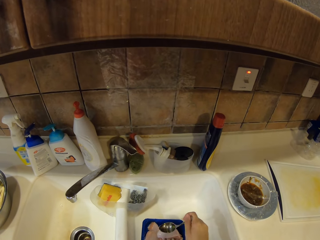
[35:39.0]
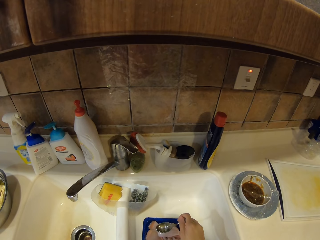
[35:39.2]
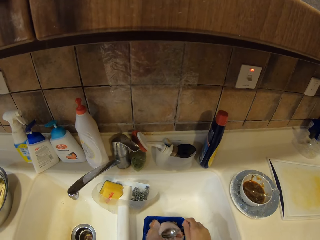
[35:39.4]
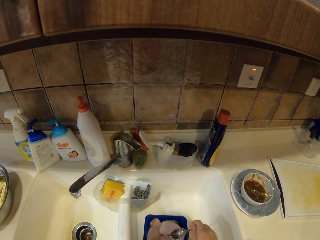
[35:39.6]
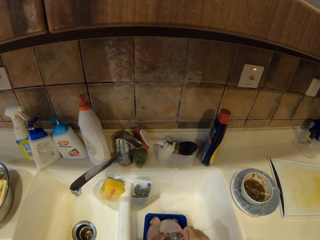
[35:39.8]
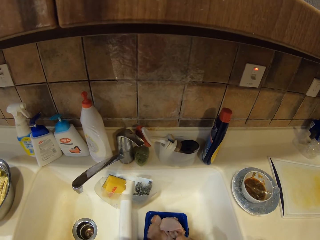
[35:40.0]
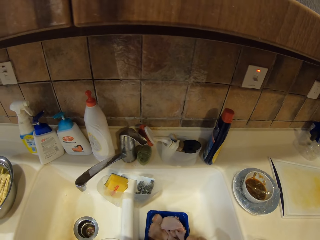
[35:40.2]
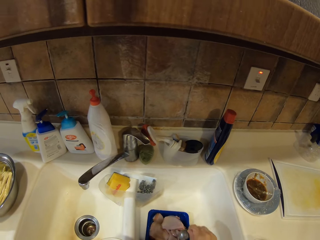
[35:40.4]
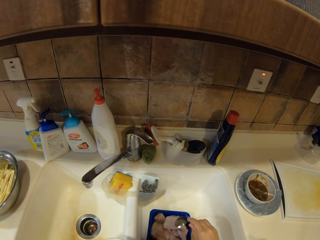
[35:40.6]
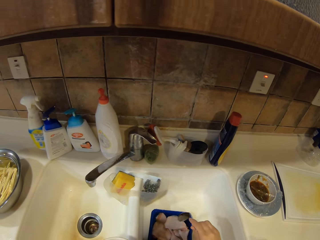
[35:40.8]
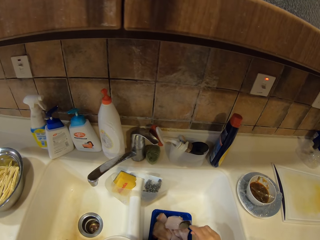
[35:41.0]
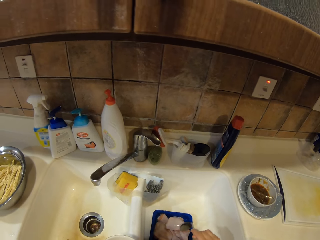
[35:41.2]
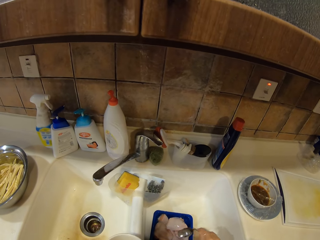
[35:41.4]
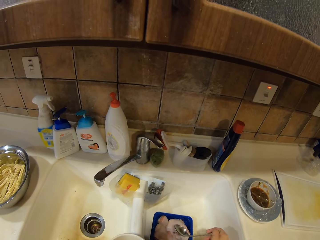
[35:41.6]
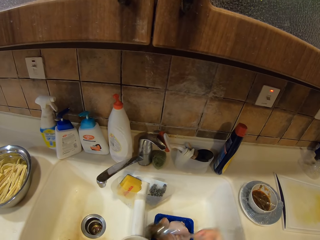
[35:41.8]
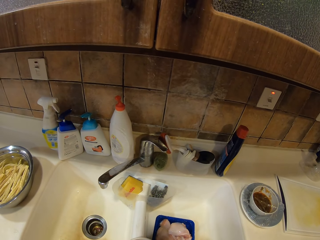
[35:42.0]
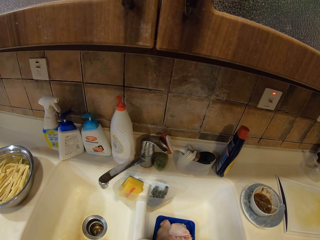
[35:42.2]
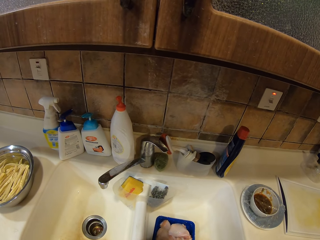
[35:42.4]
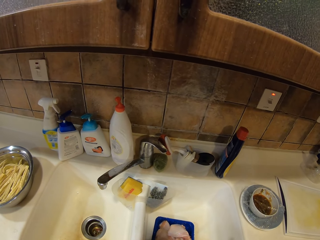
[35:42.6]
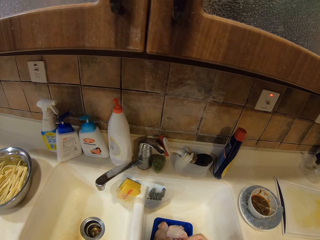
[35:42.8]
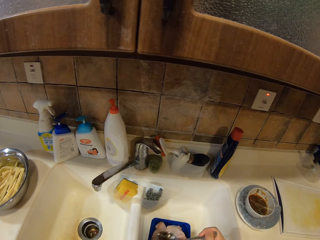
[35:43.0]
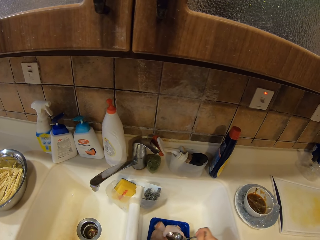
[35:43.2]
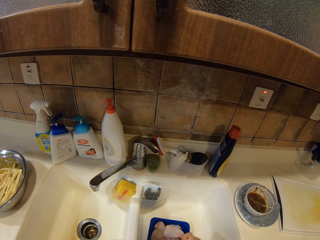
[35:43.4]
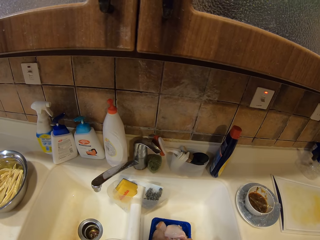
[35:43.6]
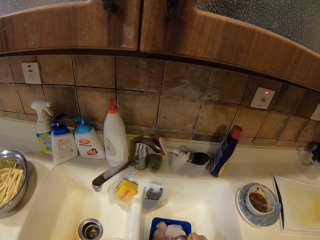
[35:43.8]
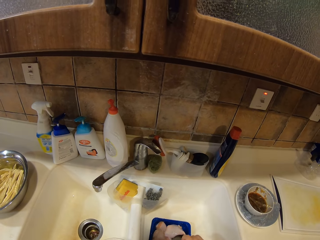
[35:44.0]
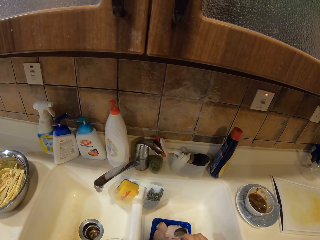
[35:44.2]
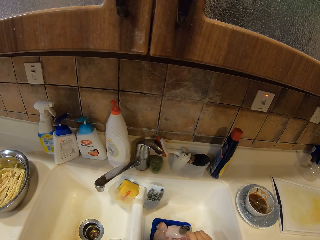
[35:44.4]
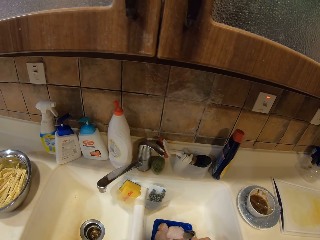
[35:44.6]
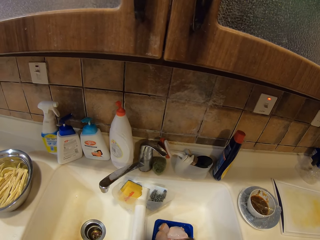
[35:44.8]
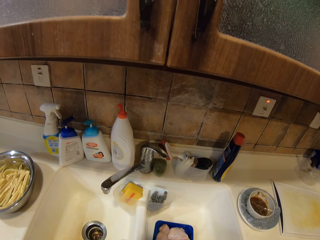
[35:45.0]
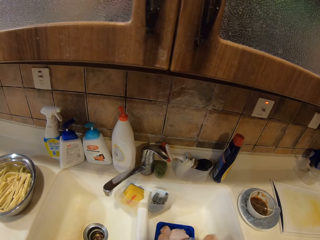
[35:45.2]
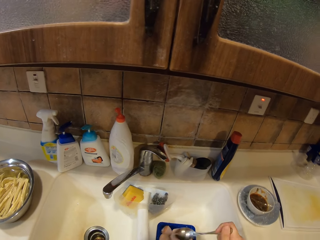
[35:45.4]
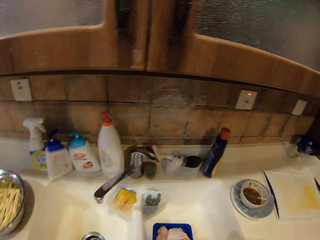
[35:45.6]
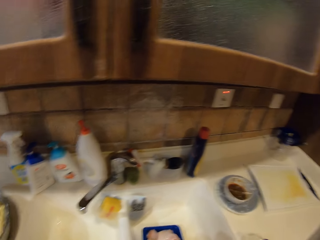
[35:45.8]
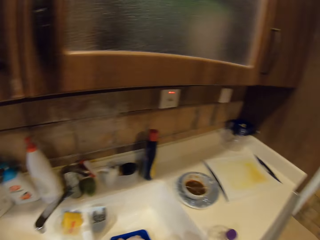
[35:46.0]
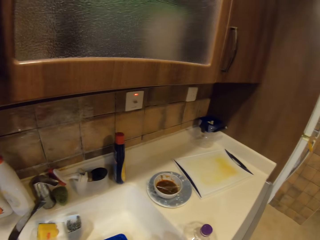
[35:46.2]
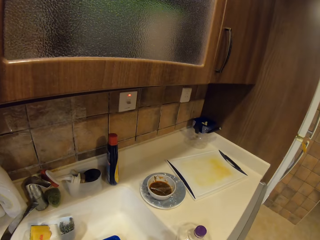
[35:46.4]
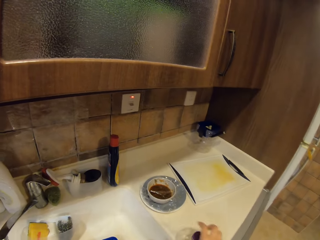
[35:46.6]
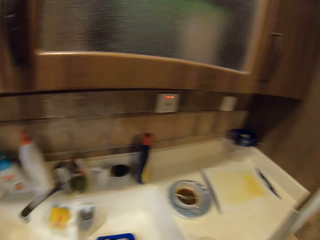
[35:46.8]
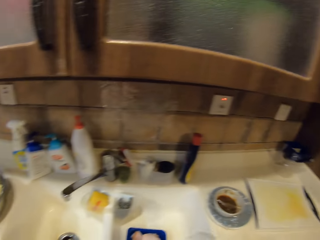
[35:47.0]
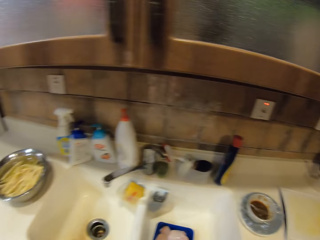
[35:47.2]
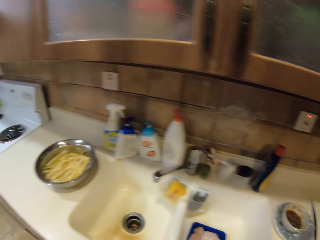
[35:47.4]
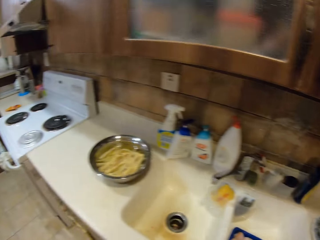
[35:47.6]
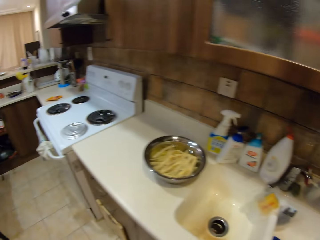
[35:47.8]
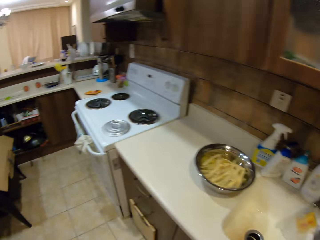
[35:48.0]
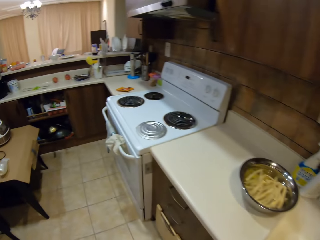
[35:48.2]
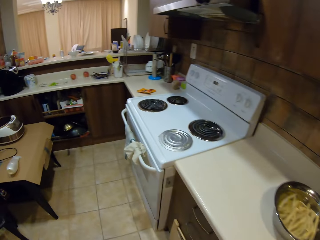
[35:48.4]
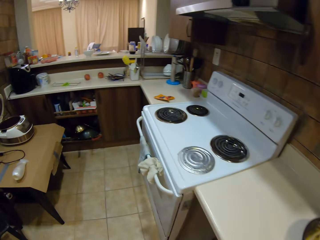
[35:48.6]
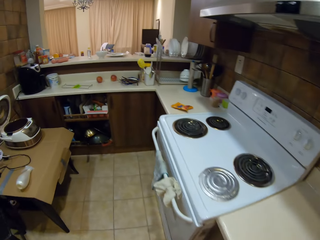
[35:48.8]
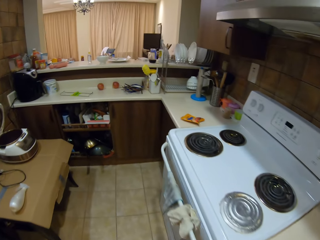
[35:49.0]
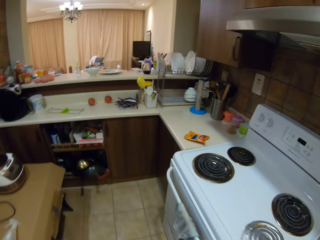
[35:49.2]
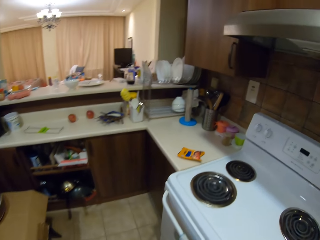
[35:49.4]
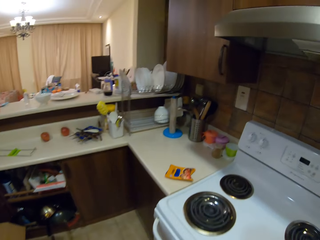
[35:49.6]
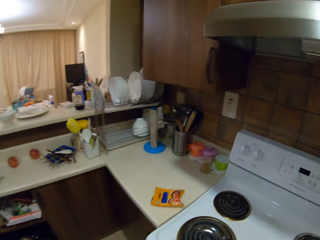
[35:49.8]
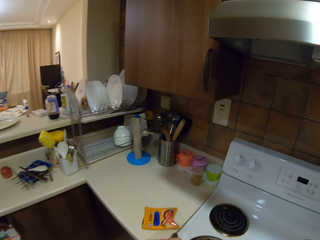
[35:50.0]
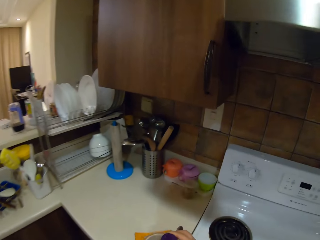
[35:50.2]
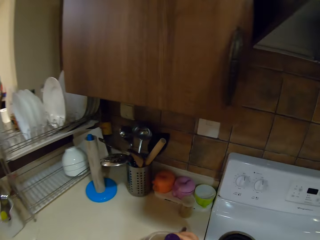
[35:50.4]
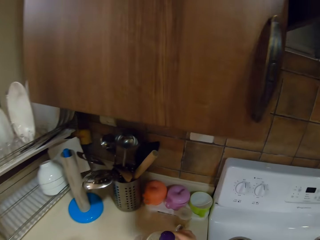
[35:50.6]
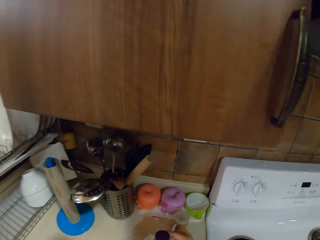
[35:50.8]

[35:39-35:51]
The camera wearer pours oil in the chicken pieces with a spoon. They sprinkle something on the kitchen. They pick up the container lid. They cover the container. They walk.

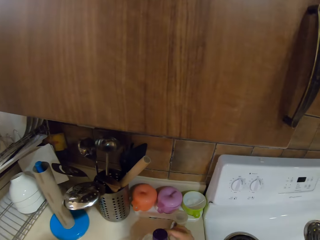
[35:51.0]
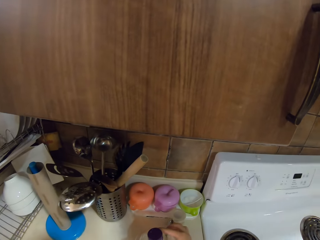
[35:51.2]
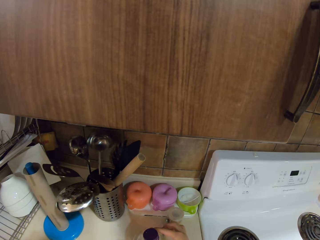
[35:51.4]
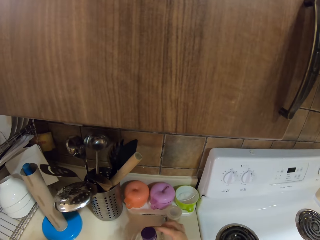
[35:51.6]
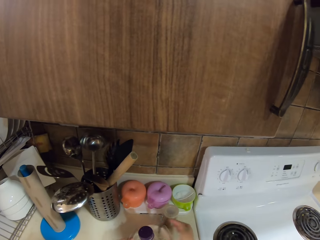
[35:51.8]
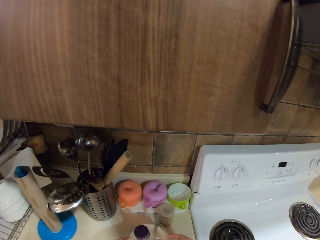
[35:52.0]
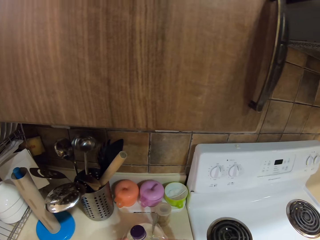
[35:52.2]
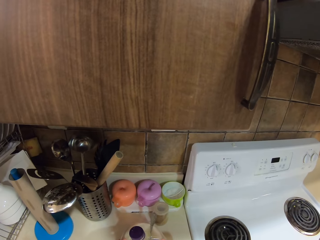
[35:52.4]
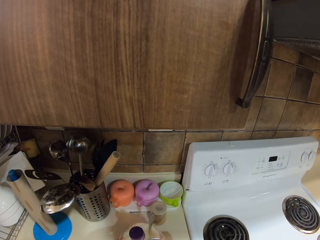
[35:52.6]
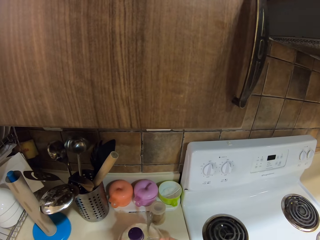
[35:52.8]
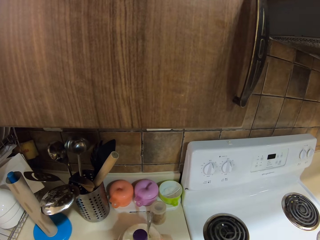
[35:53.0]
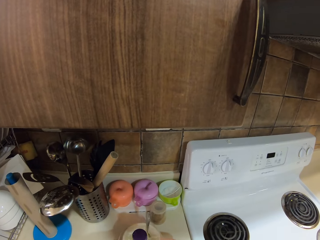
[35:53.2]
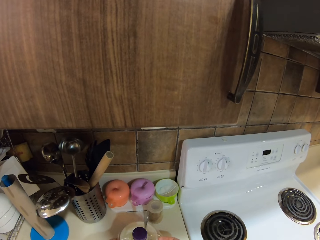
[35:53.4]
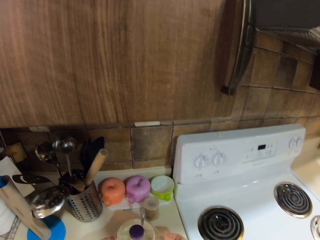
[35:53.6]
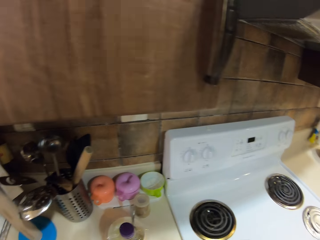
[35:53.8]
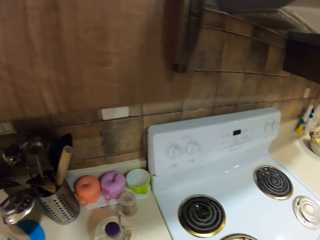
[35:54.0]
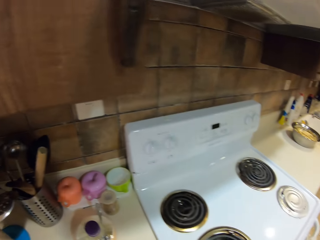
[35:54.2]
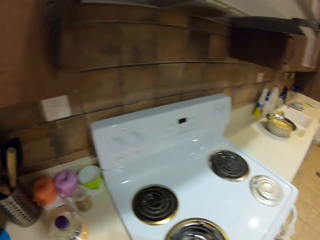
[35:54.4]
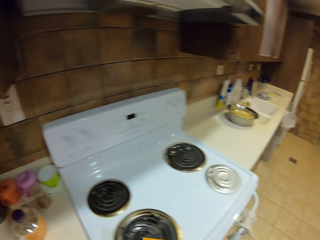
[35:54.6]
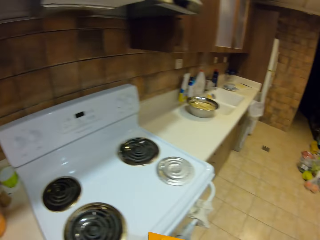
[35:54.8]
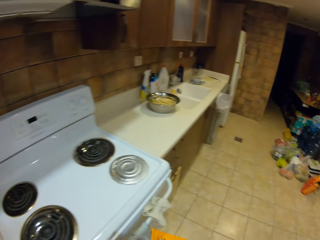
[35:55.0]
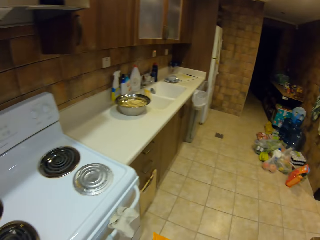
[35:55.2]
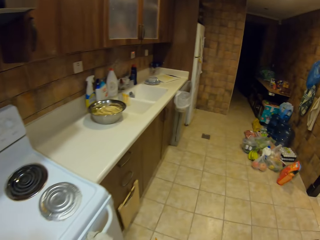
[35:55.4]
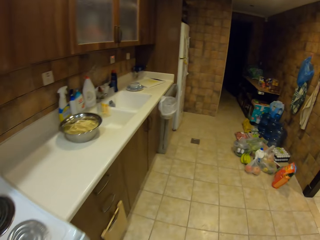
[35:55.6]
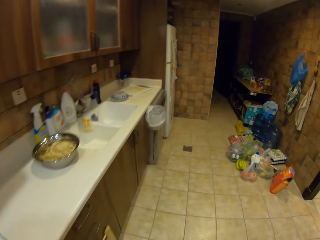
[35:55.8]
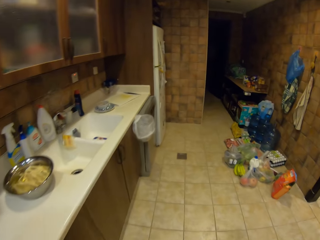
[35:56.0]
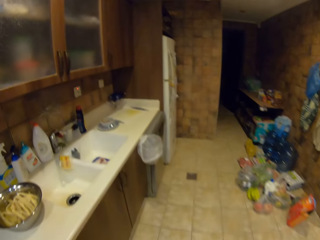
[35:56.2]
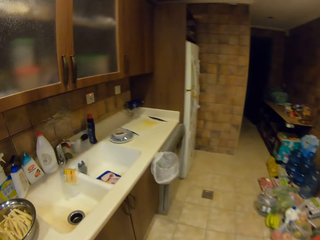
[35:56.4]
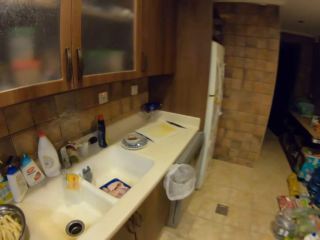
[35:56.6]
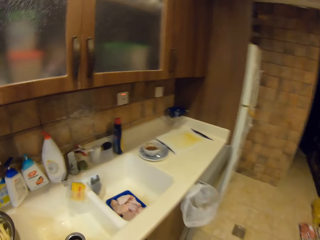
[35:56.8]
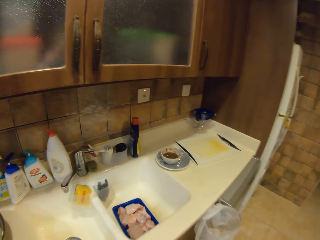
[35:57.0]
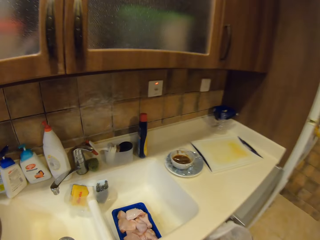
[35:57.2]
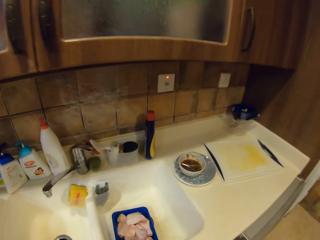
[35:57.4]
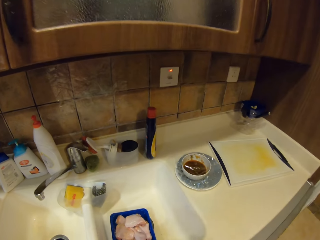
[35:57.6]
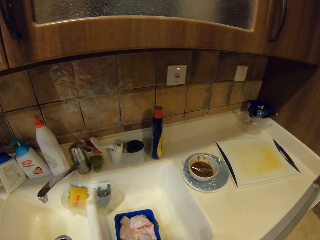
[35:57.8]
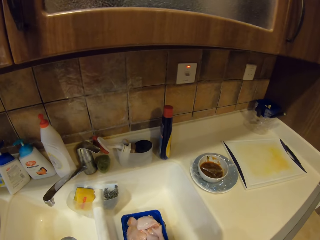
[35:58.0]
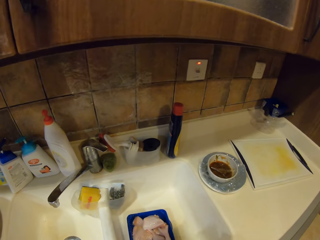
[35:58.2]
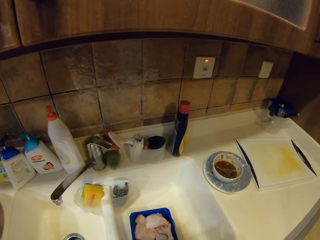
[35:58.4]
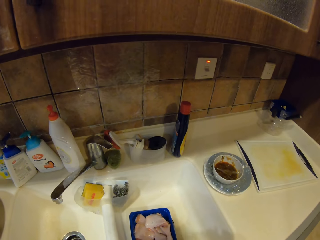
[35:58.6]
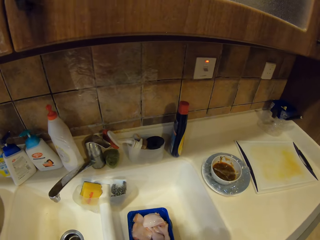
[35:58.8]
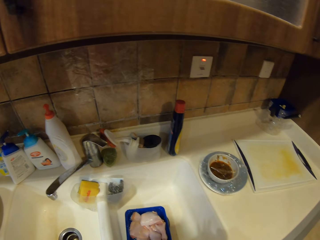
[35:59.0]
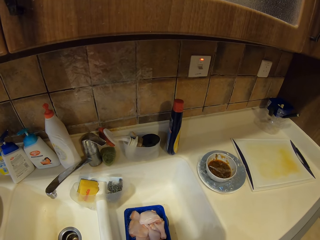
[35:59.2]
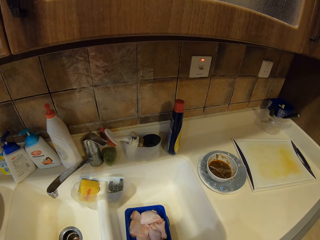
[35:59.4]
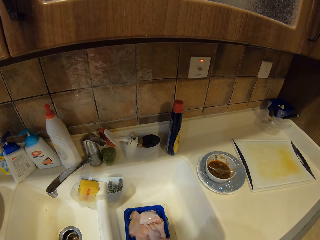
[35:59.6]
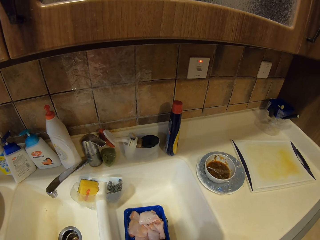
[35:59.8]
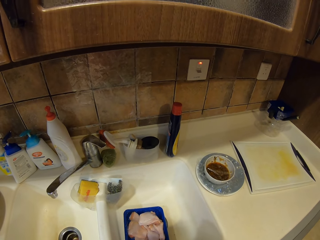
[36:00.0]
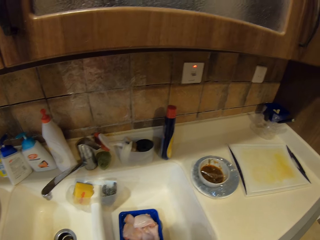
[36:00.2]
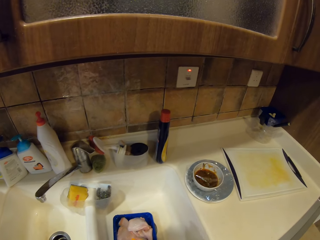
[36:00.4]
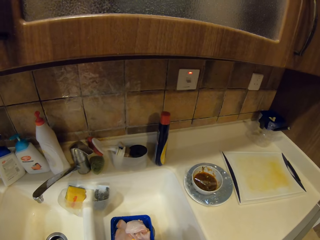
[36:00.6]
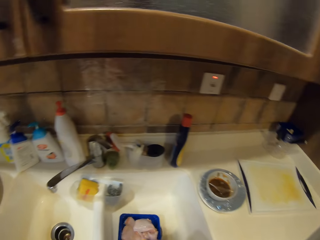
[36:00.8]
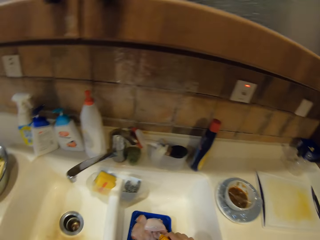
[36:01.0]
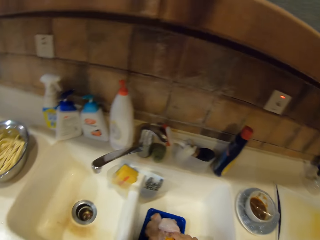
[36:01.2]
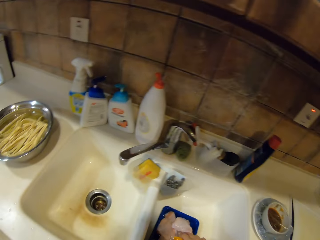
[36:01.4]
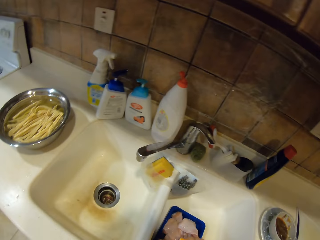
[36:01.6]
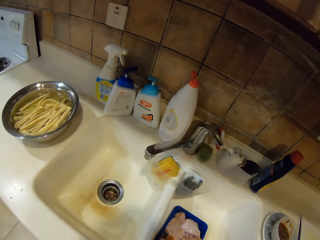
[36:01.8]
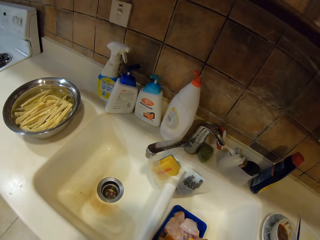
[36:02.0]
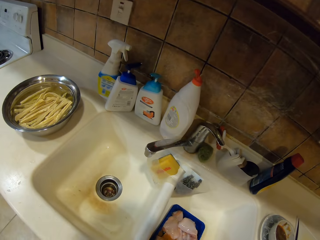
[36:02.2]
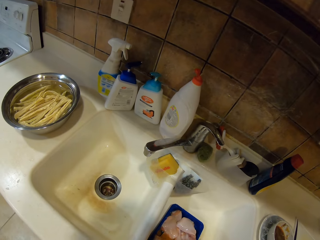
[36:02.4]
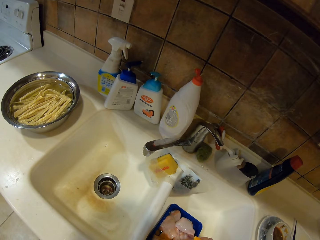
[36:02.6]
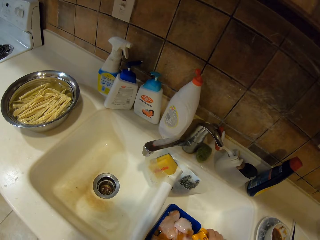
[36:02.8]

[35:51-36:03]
The camera wearer places the container on the countertop. They close the container. They walk. They look at the chicken pieces.
